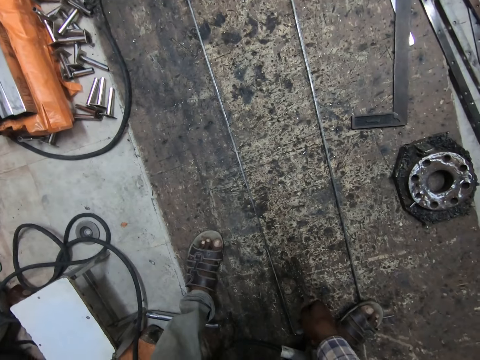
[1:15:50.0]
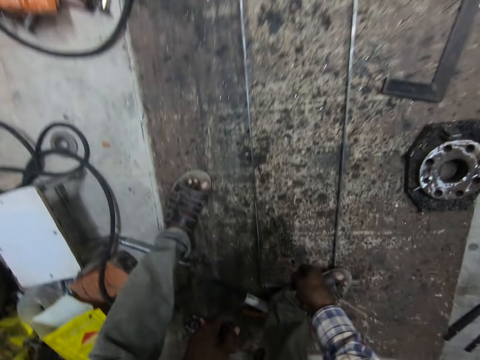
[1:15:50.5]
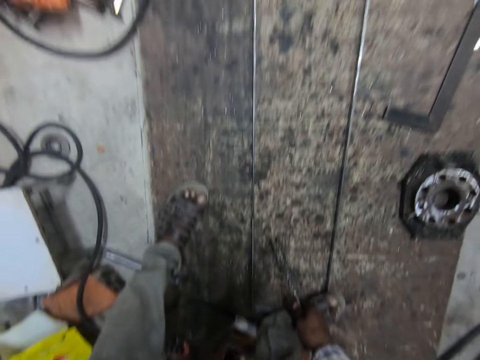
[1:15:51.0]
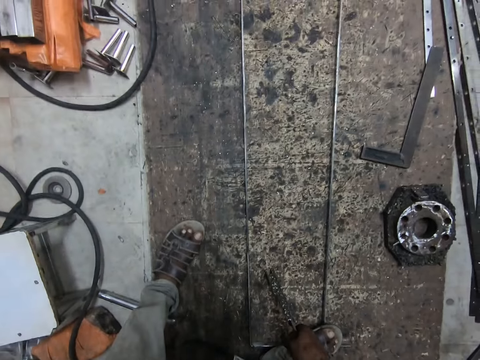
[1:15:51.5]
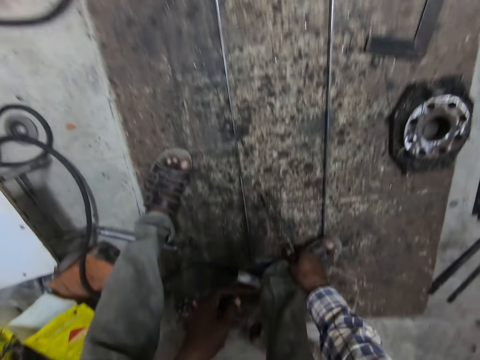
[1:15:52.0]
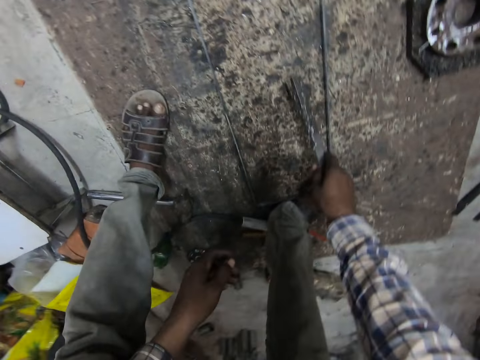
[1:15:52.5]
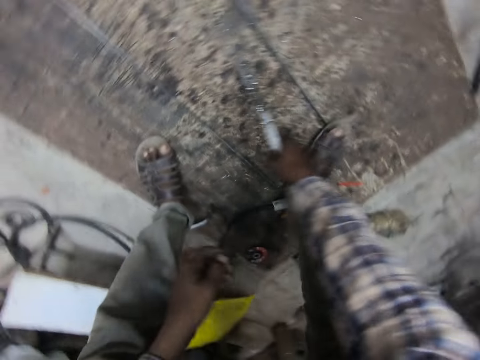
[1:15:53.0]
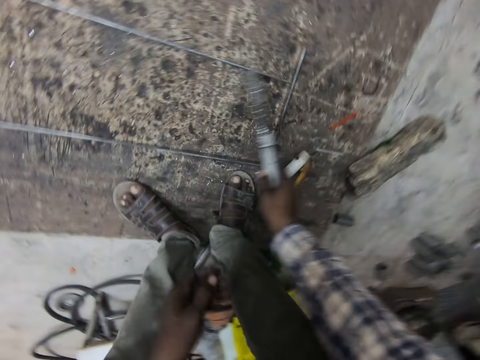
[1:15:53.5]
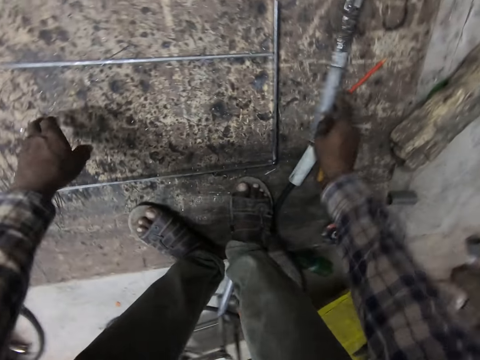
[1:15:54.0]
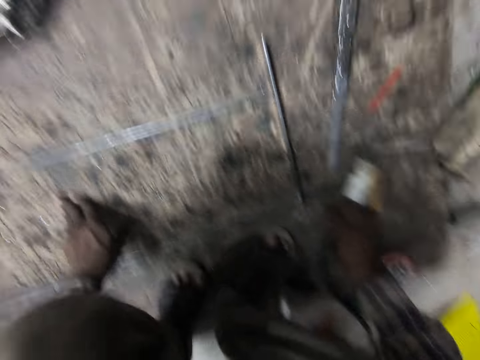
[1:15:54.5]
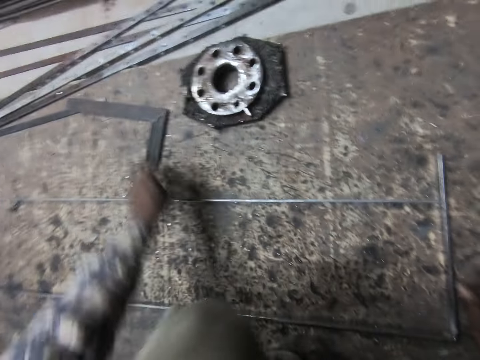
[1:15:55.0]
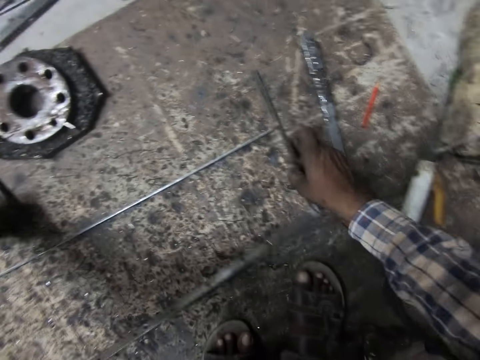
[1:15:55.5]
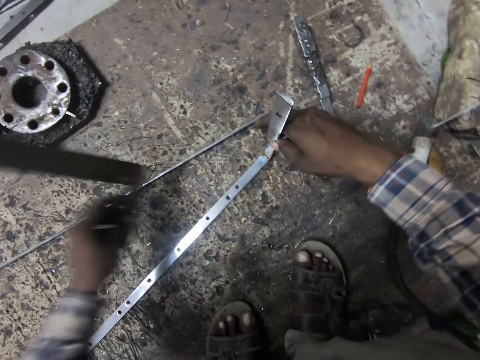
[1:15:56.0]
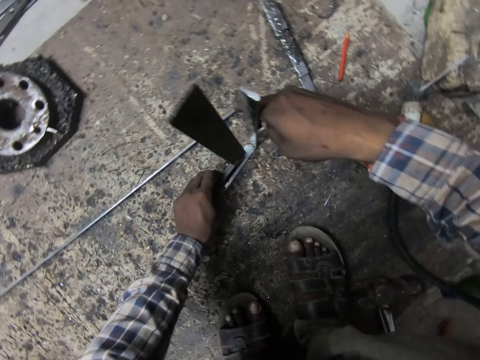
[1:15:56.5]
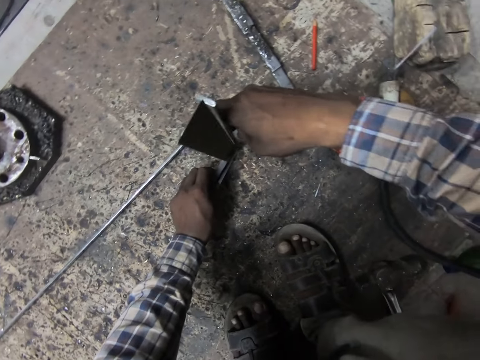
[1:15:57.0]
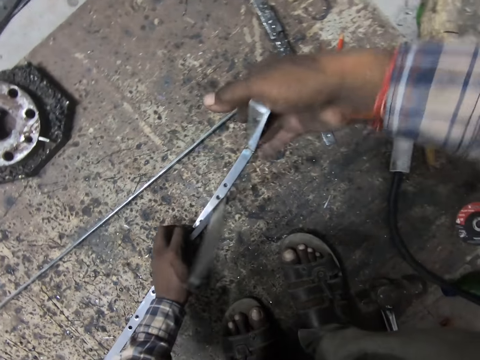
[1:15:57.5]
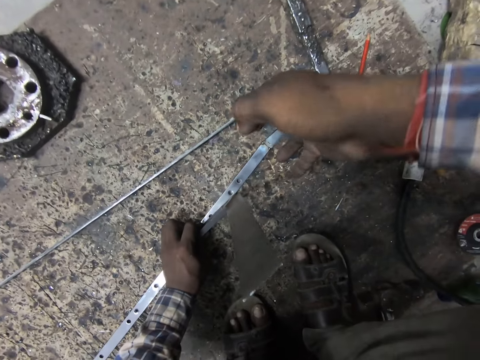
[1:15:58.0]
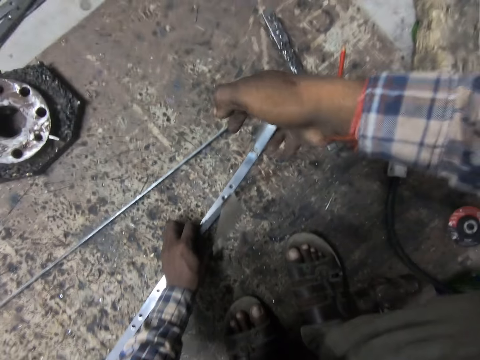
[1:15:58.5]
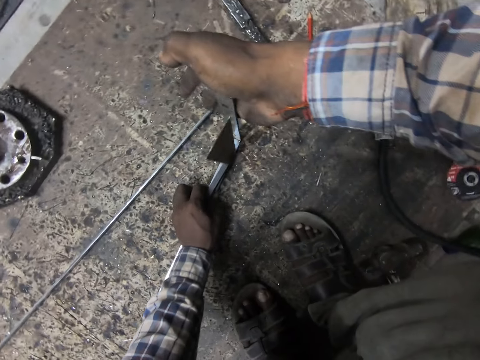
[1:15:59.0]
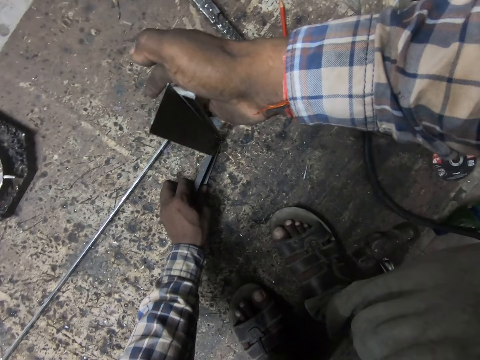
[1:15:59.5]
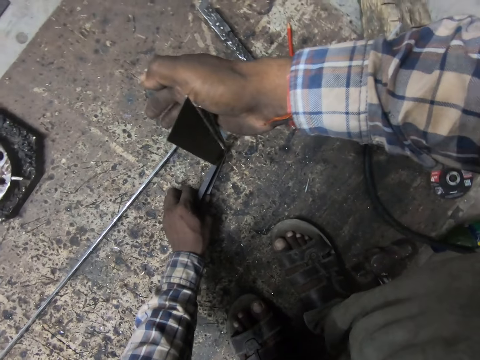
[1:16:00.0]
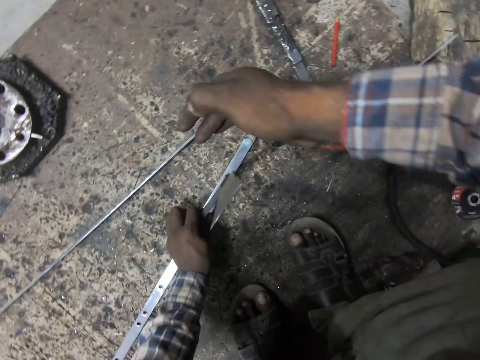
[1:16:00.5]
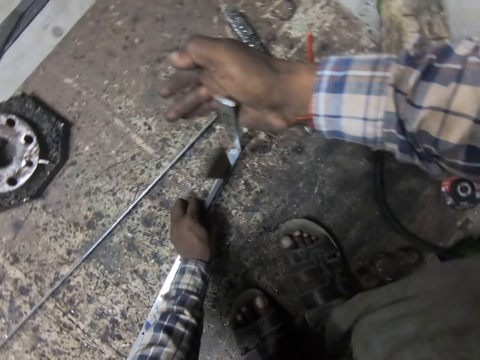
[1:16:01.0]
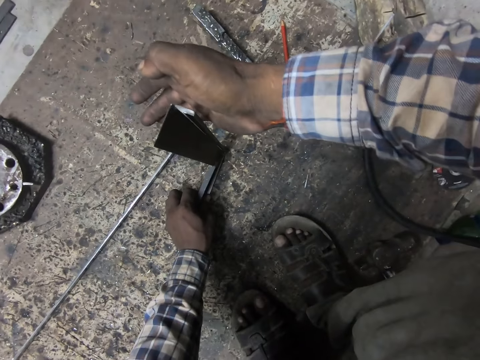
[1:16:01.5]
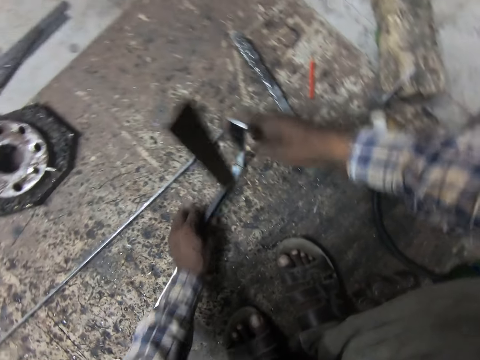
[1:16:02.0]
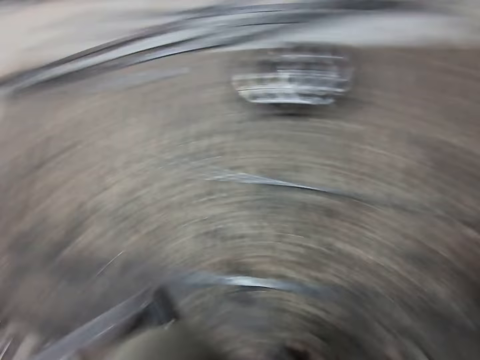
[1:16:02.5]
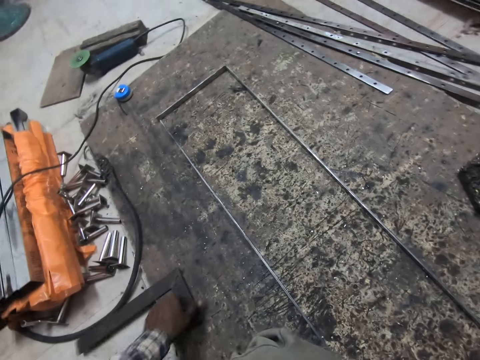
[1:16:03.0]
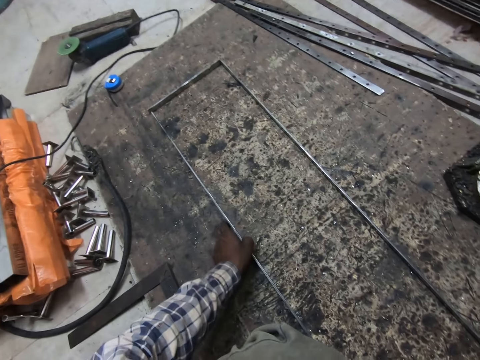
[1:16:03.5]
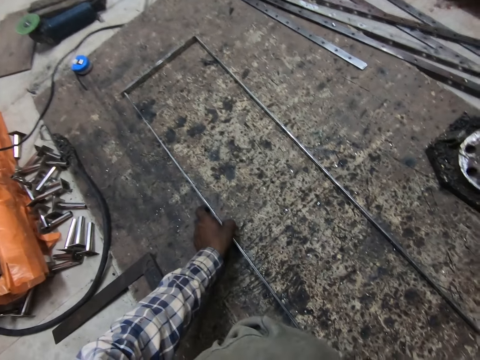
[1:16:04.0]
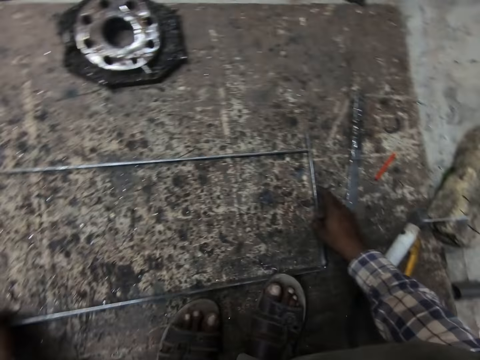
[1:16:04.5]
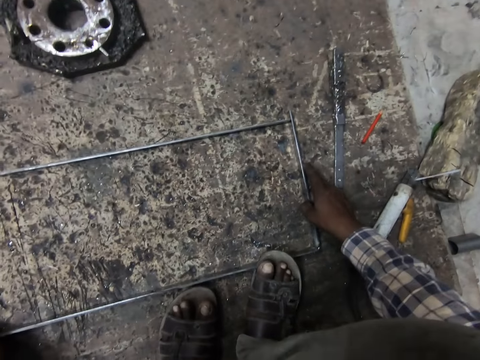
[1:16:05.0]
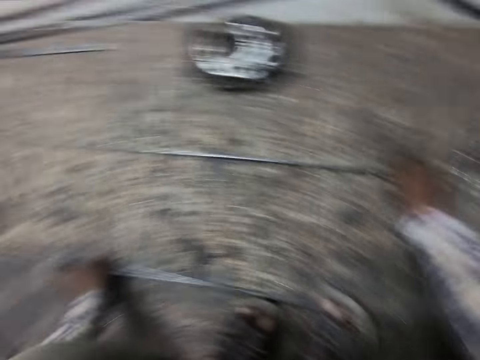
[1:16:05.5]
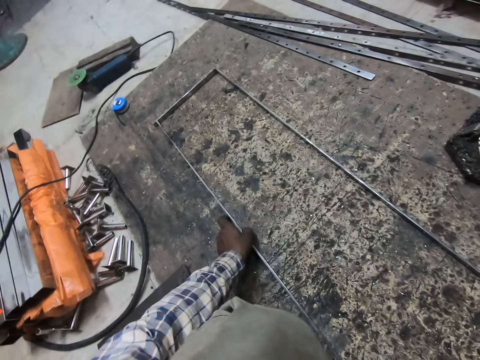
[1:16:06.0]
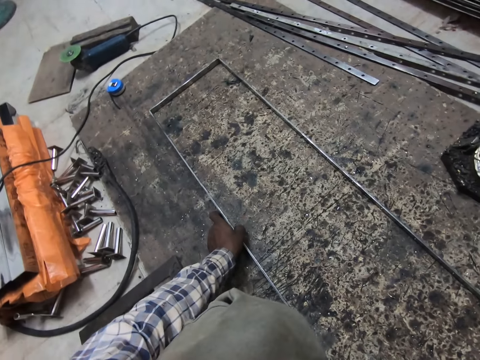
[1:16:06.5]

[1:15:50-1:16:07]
The camera wearer holds the clamp. He looks at the metal structure. He drops the welding chisel on the wooden slab. He squats. He holds the welded metal with his right hand. He holds a set square with his left hand. He measures the welded metal with the set square. He presses the metal. He drops the set square on the wooden slab. He adjusts the welded metals on the wooden slab. He holds the metal structure.

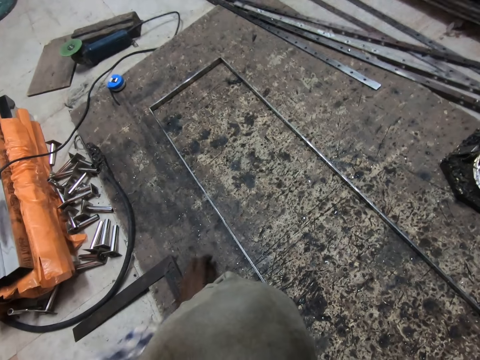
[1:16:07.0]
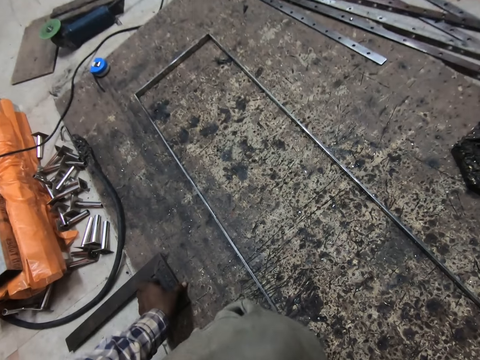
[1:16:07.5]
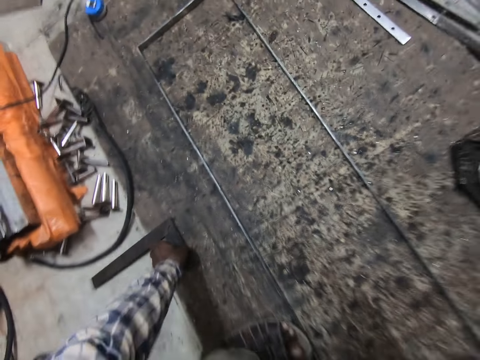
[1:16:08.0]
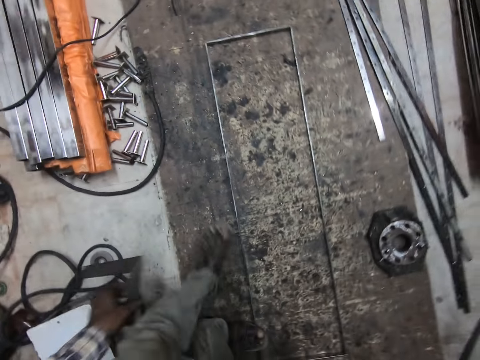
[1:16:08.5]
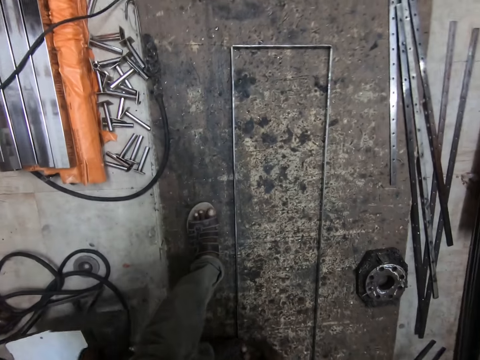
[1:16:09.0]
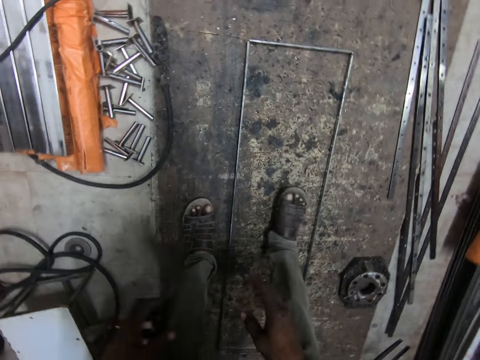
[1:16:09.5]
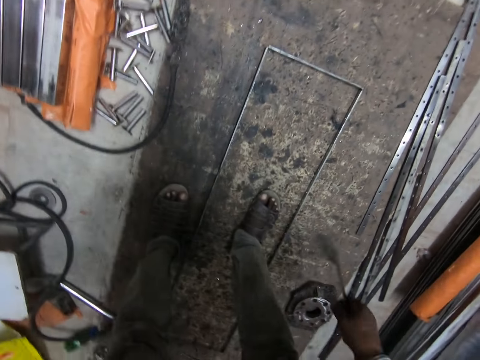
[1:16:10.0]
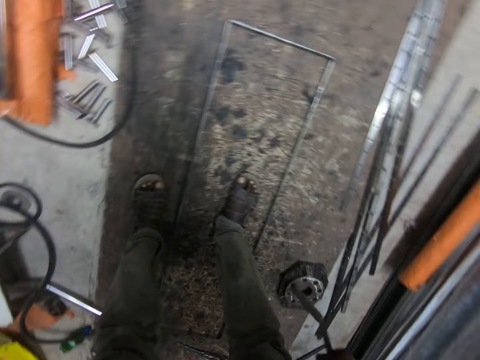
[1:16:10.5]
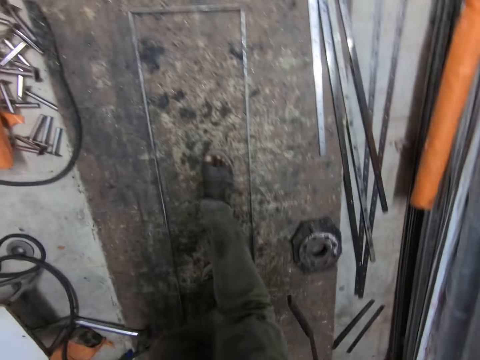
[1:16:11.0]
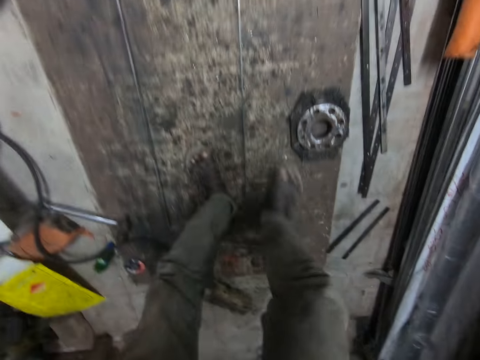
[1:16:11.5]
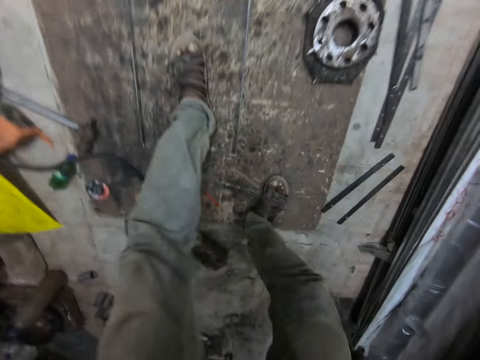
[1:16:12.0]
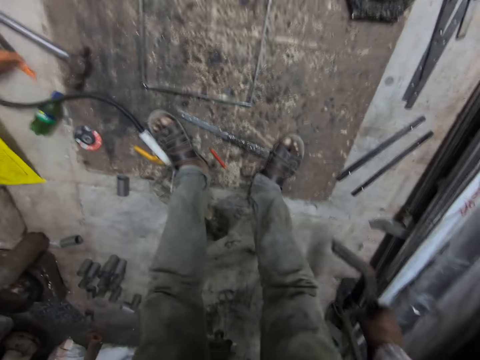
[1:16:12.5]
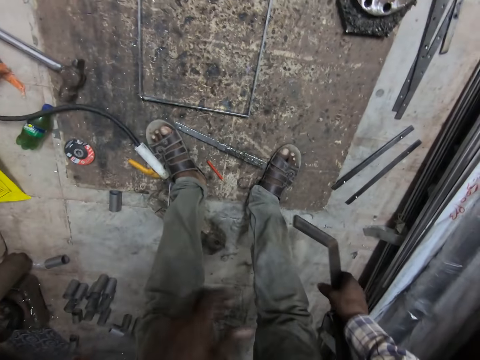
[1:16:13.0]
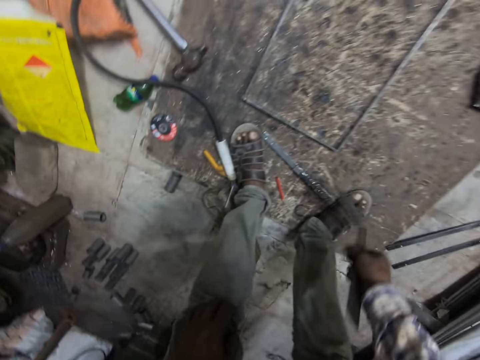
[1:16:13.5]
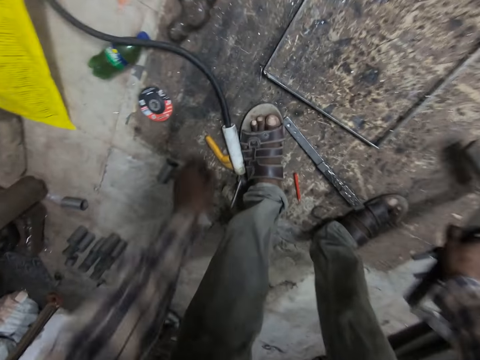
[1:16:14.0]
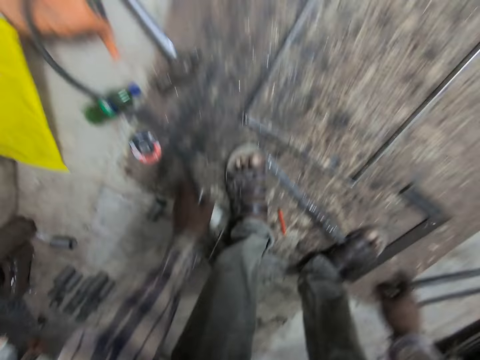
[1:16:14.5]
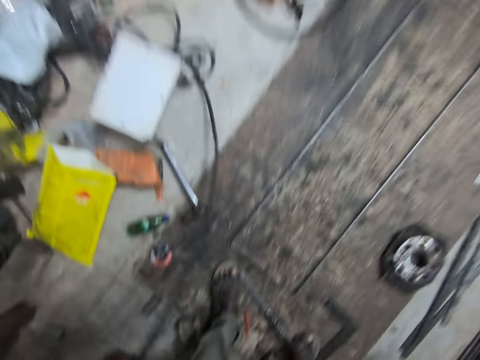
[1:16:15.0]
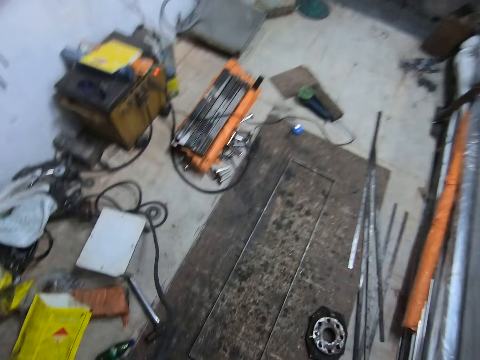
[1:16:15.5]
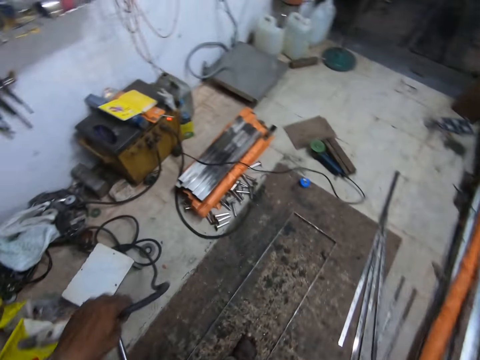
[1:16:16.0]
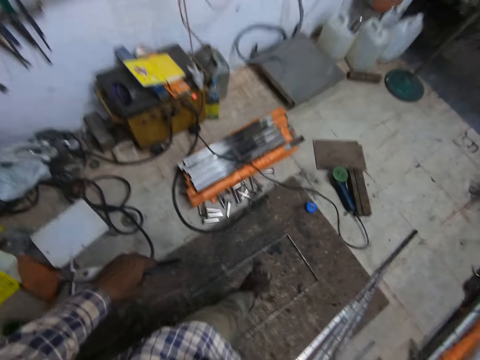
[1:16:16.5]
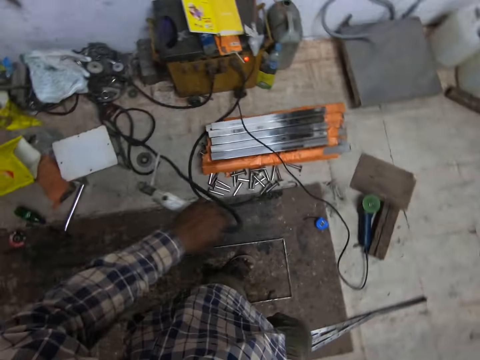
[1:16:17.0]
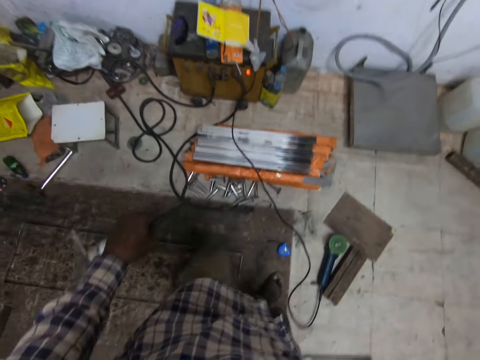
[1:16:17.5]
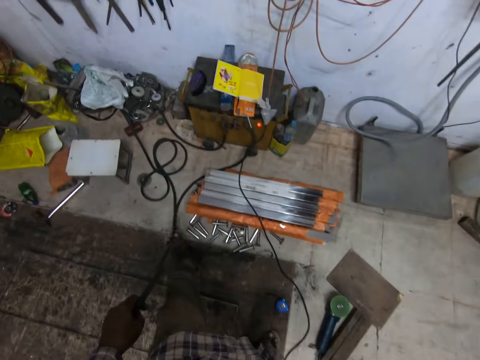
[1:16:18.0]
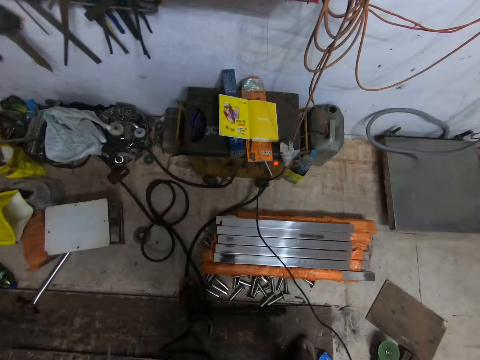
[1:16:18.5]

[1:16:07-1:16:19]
The camera wearer picks the set square or square ruler from the wooden slab with his left hand. He moves forward and backward. He holds the square ruler. He passes the set square from his left hand to his right hand. He moves on the metal structure. He picks a welding machine or welding holder from the wooden slab with his left hand. He drops the set square on the wooden slab with his right hand. He moves towards a book. He holds the welding holder. He walks on the metal structure.
